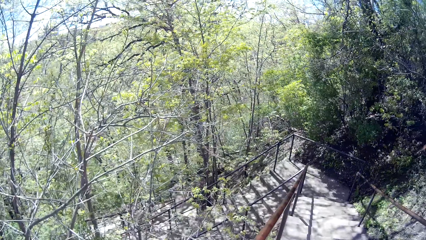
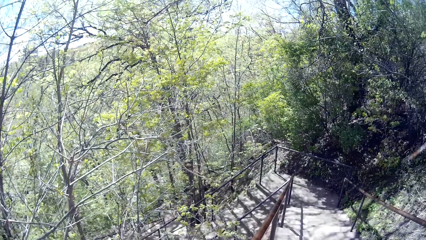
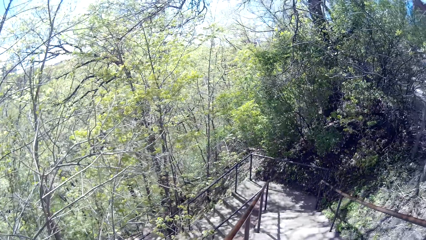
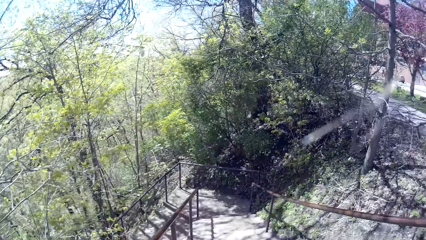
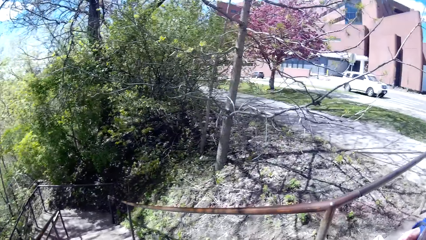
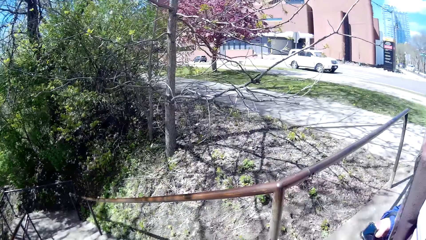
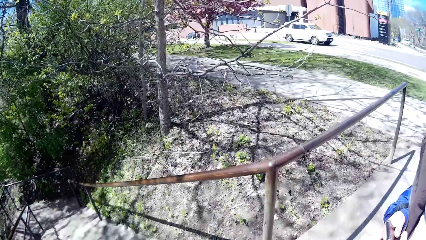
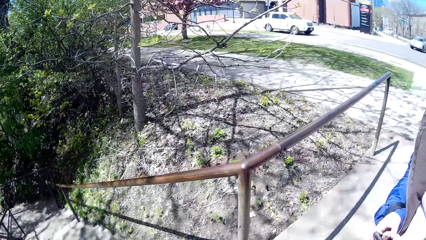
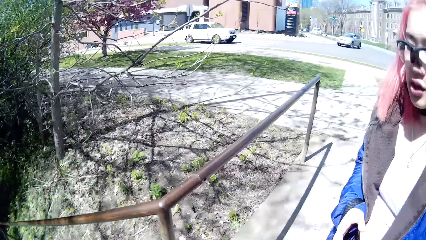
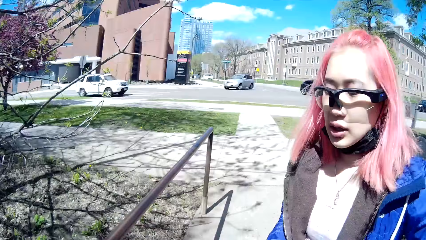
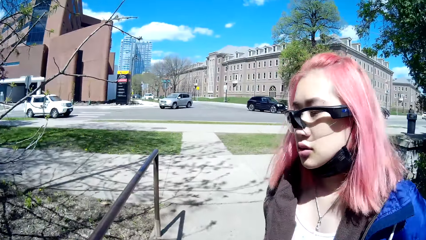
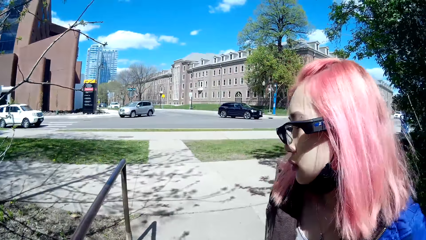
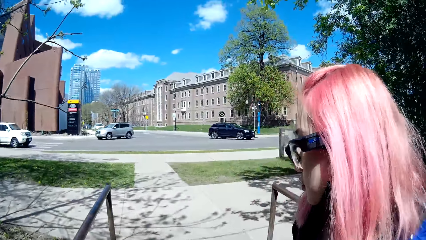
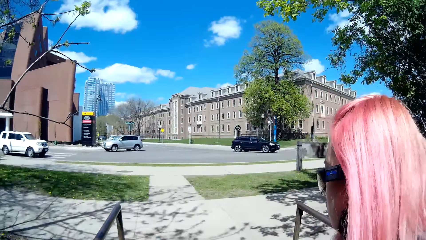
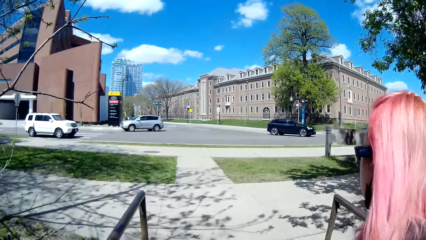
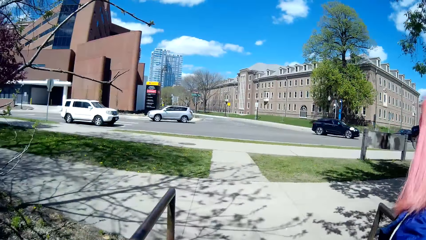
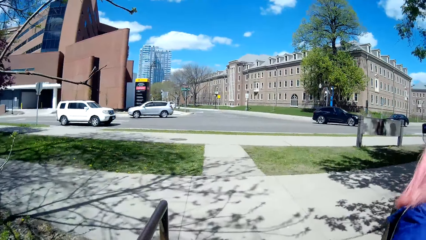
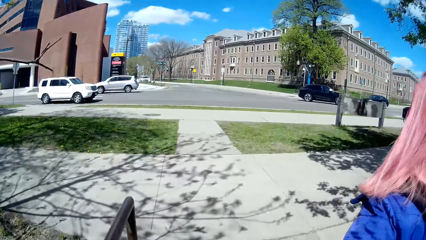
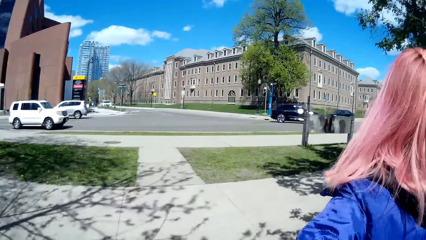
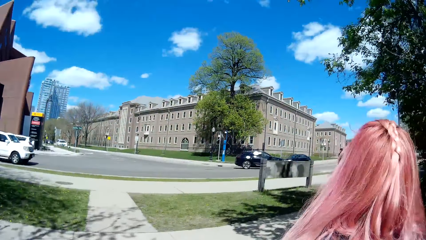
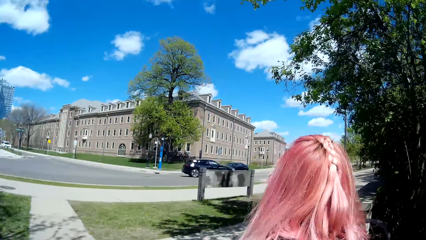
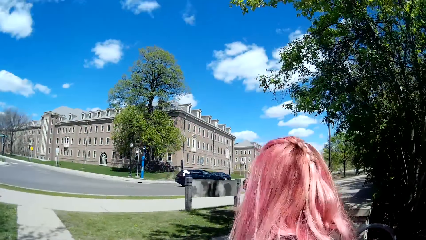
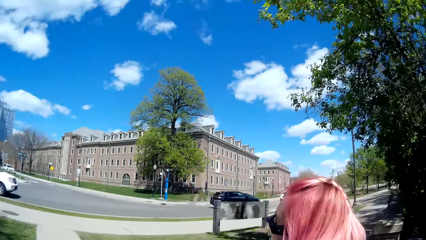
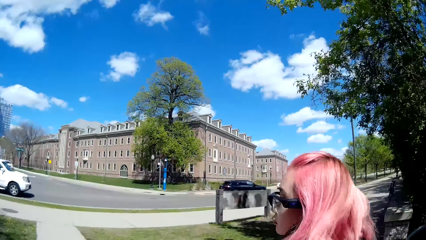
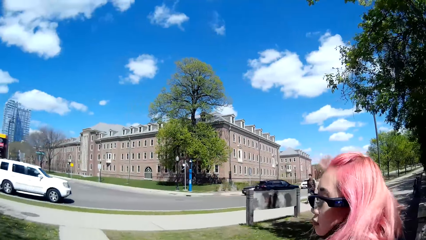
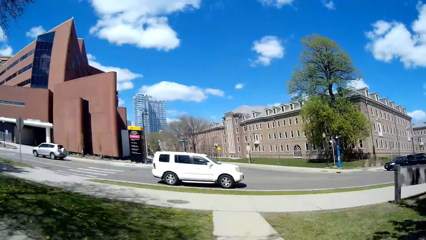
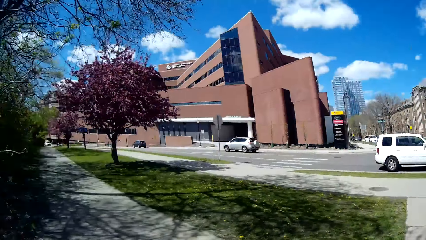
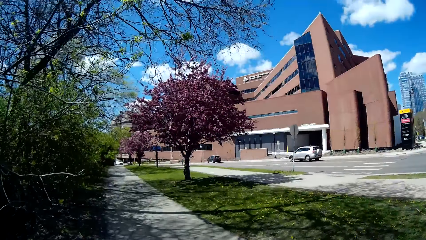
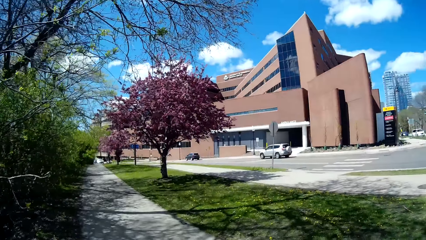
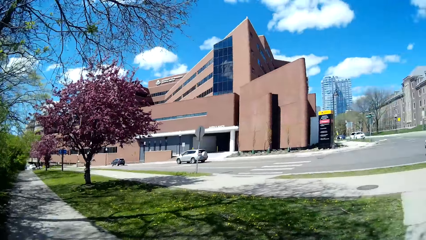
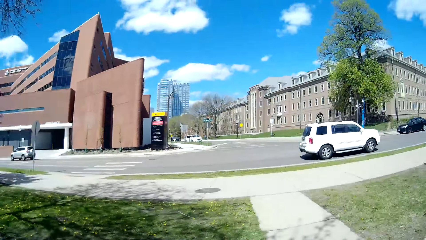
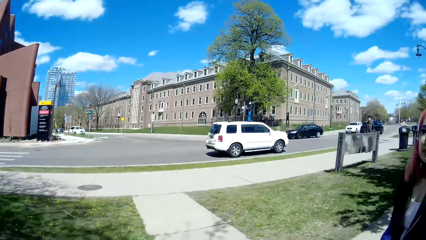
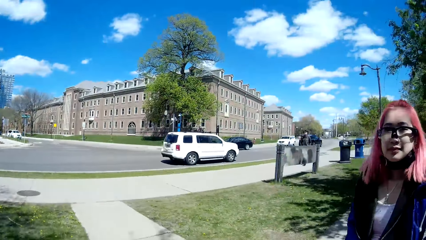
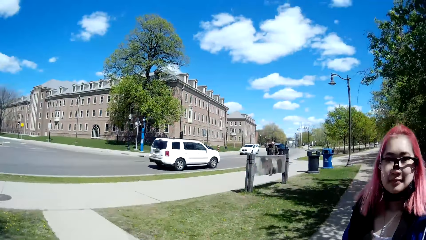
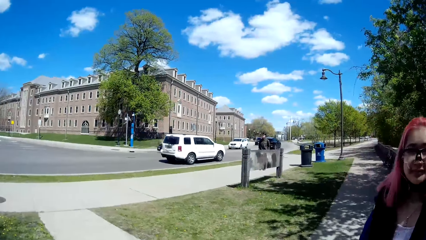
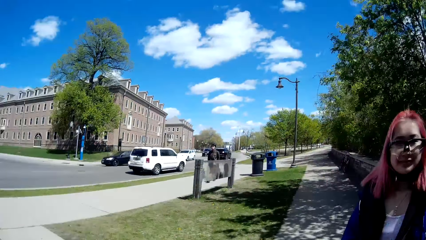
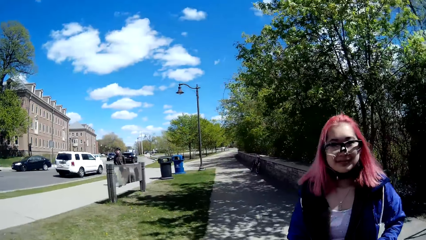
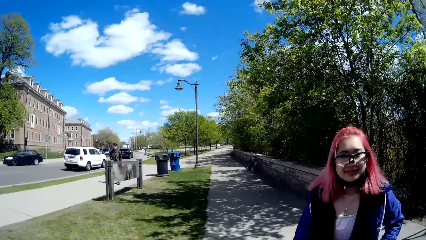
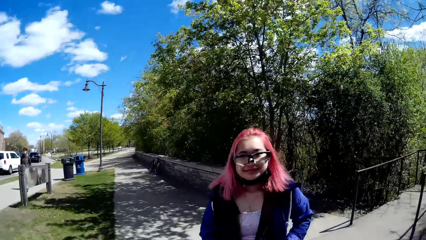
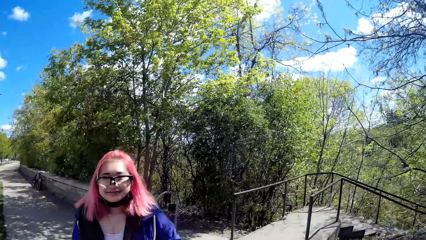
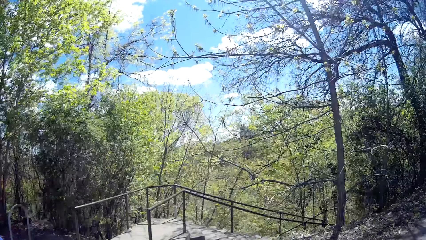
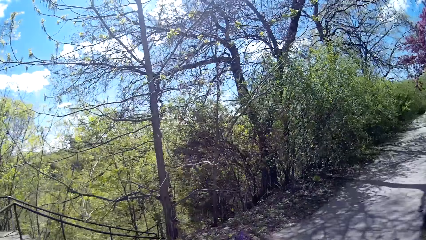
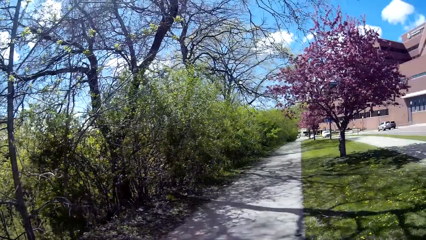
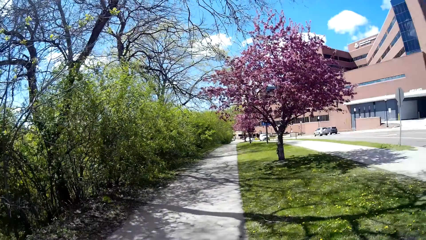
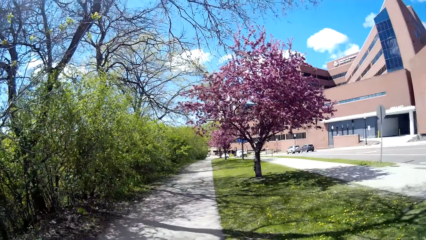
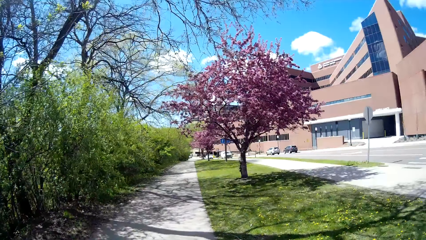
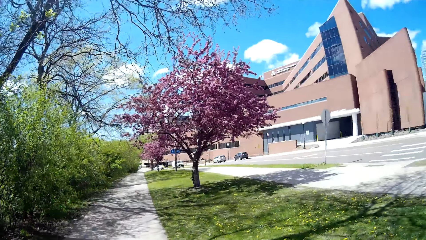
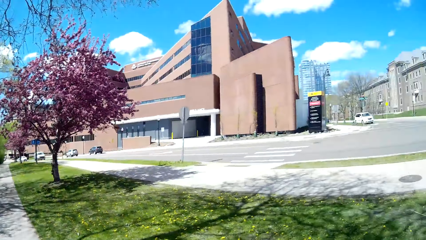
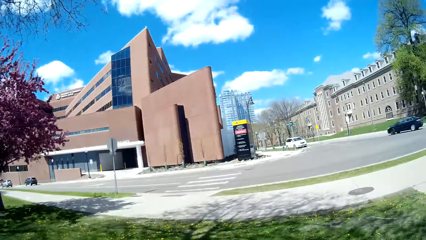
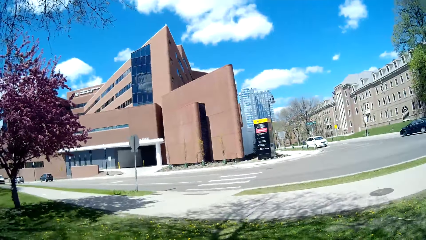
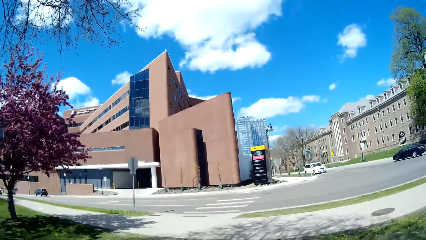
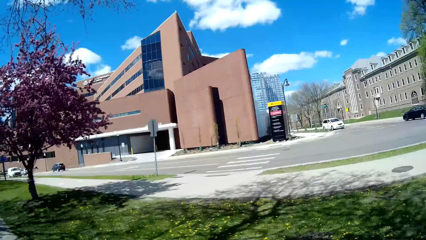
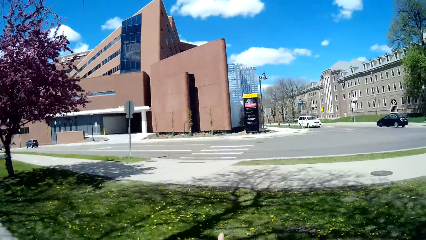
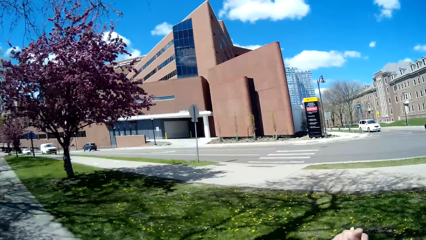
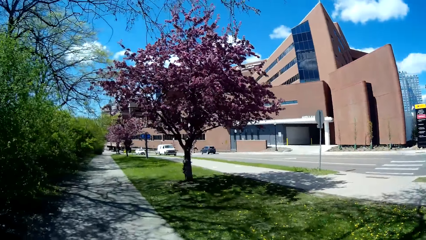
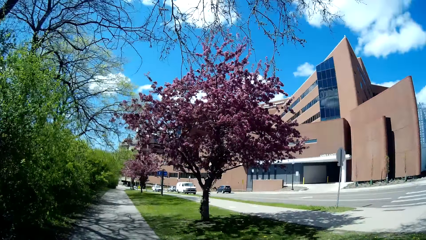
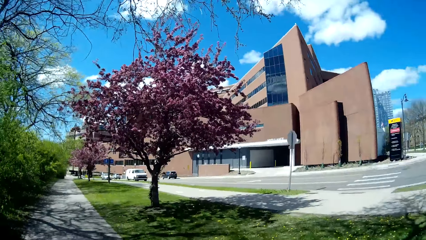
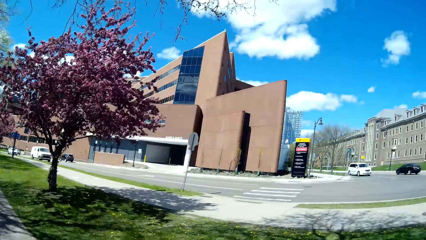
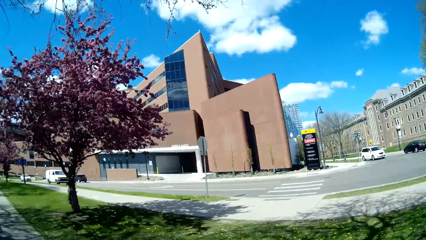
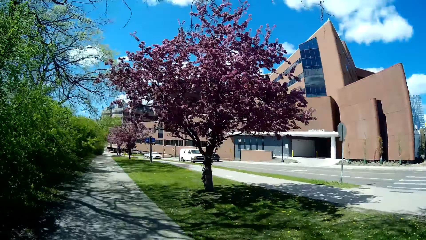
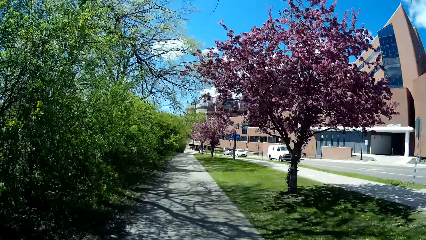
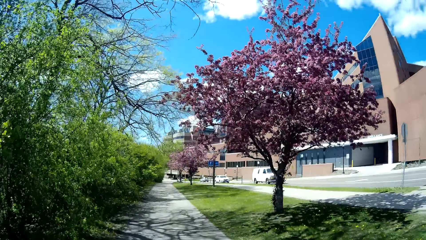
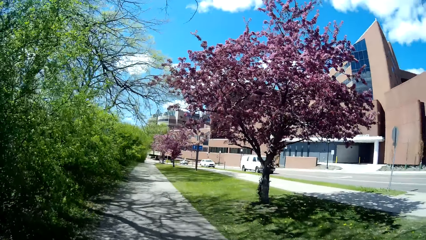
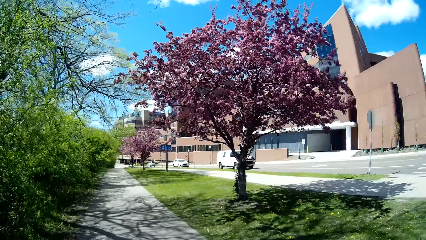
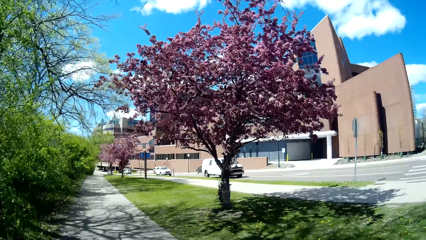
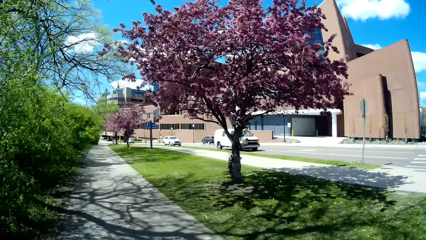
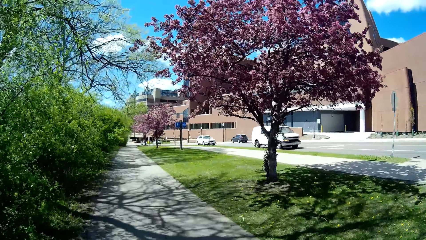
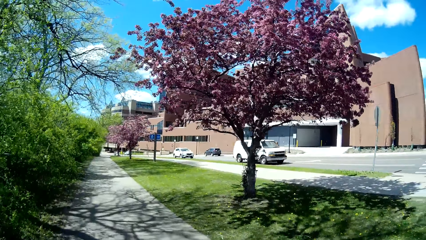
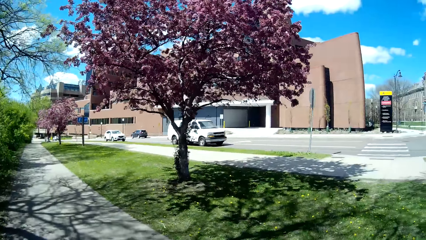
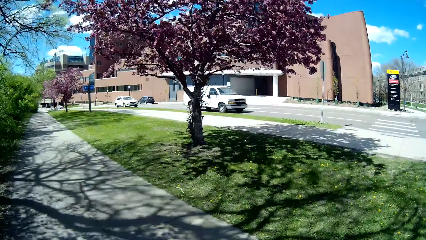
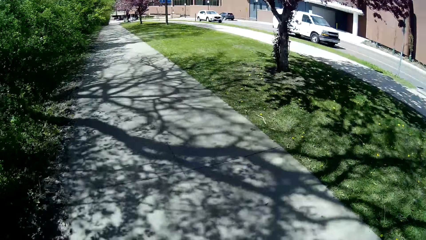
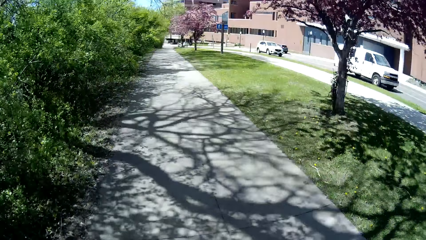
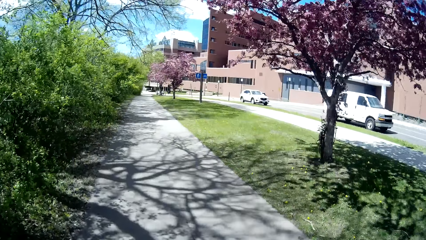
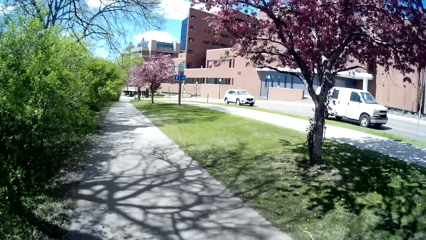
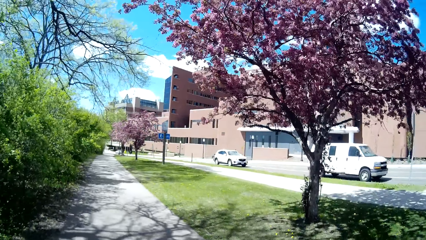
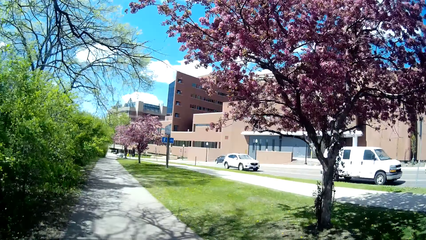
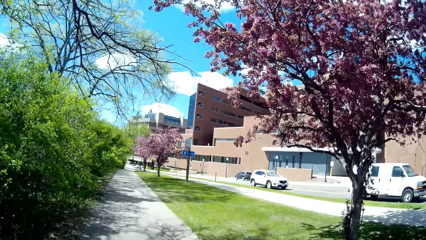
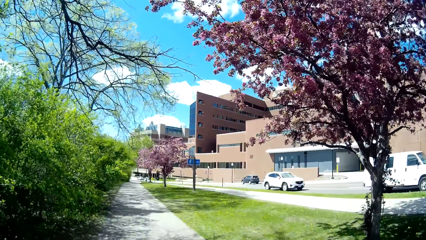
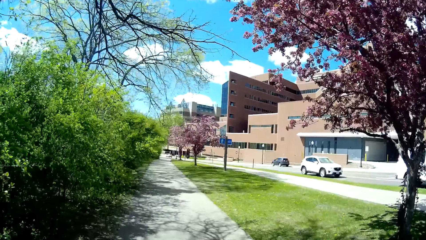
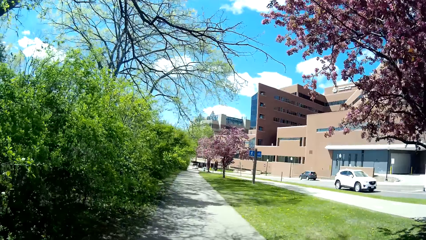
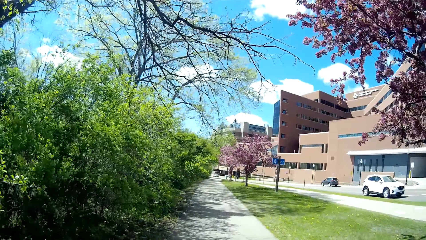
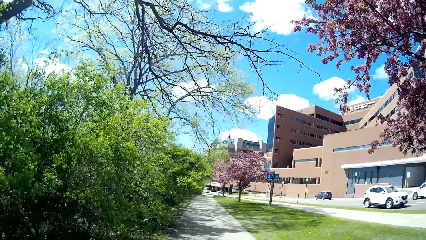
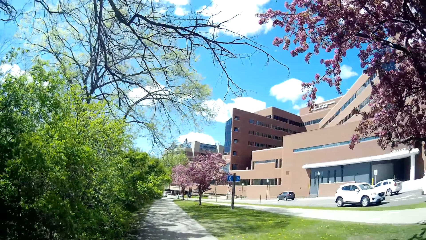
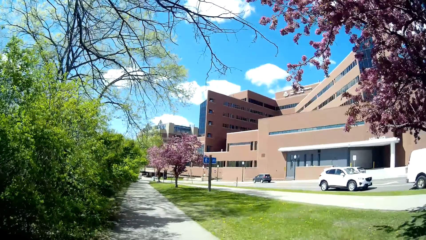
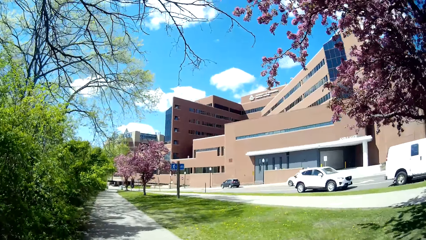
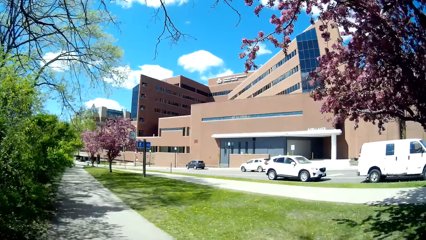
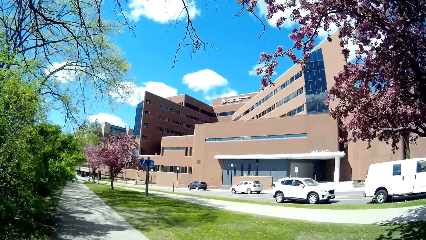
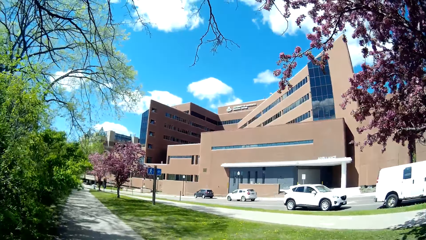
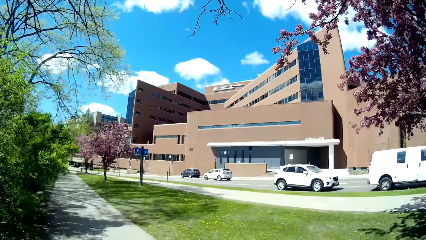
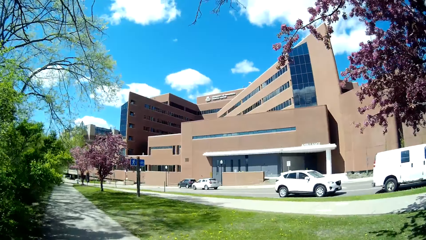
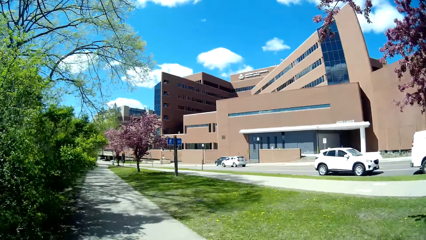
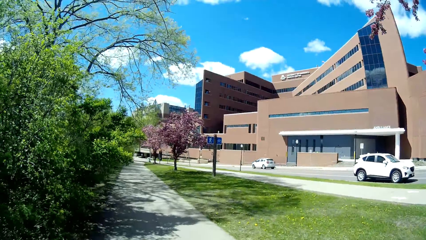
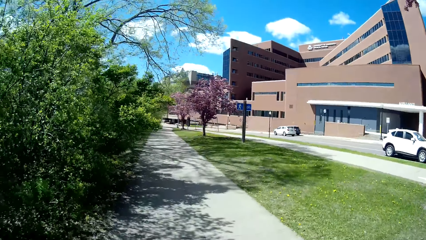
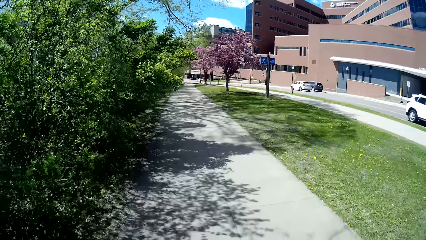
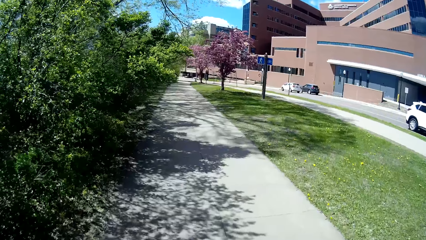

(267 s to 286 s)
A woman speaks to the camera wearer. The camera wearer walks towards the pedestrian path. The woman walks towards the pedestrian path. A white car drives past the camera wearer. The camera wearer looks at the woman, looks around, speaks to the woman, looks around and walks. A white car drives past the camera wearer.
